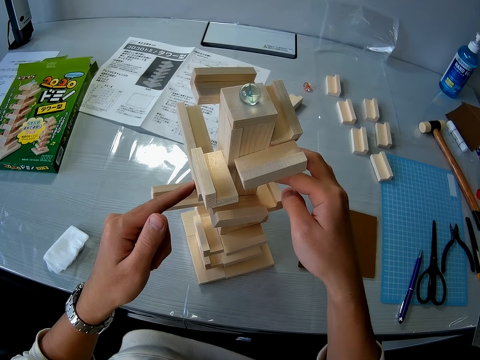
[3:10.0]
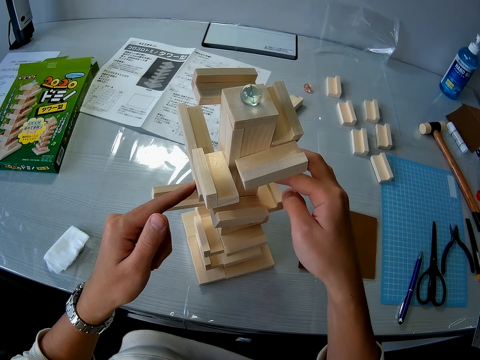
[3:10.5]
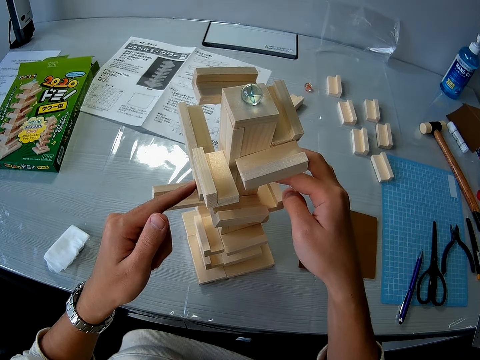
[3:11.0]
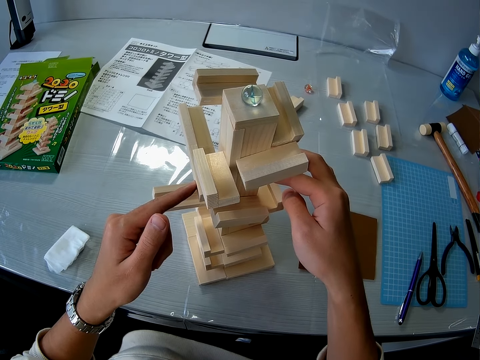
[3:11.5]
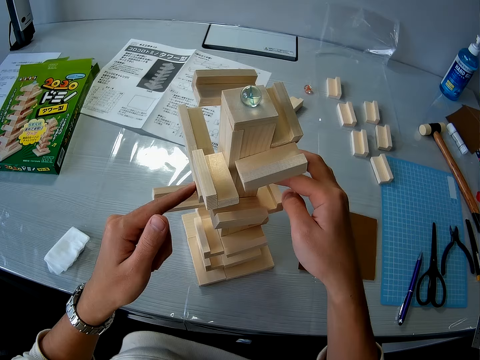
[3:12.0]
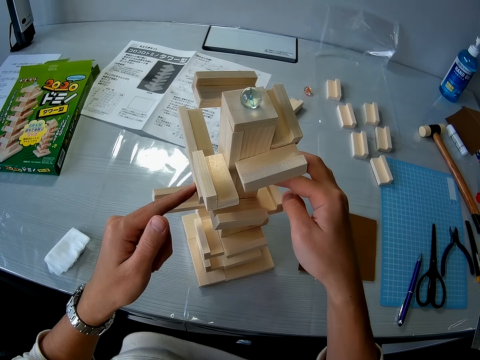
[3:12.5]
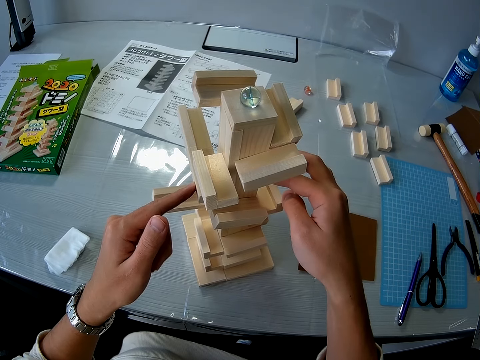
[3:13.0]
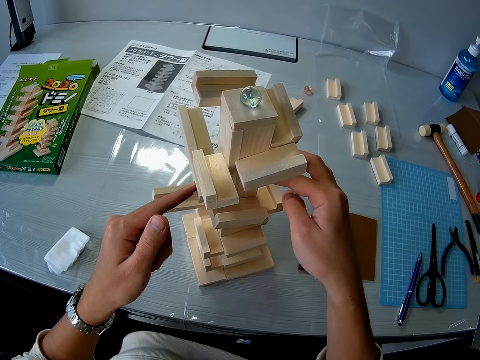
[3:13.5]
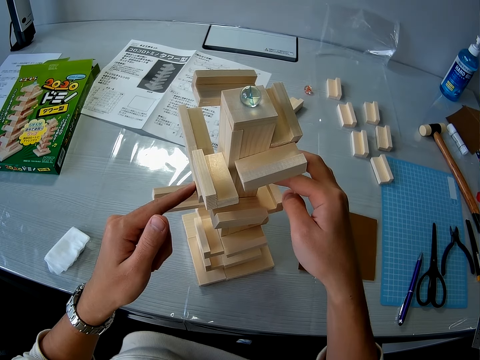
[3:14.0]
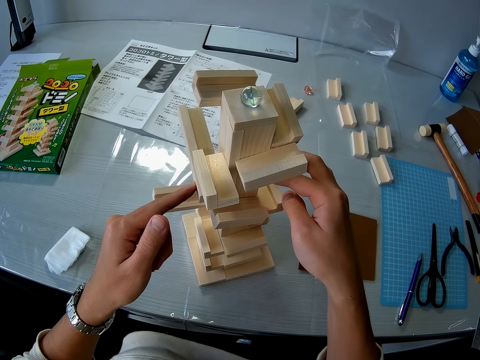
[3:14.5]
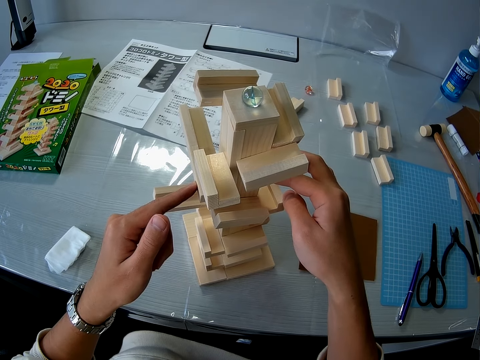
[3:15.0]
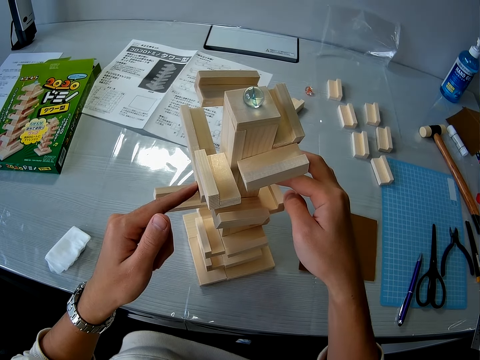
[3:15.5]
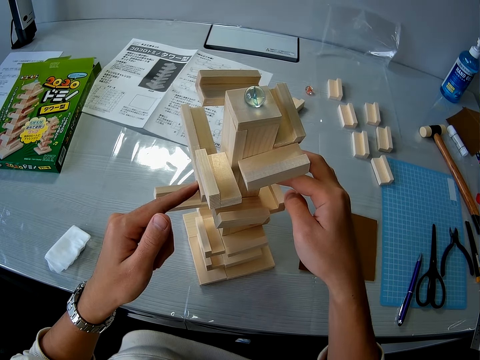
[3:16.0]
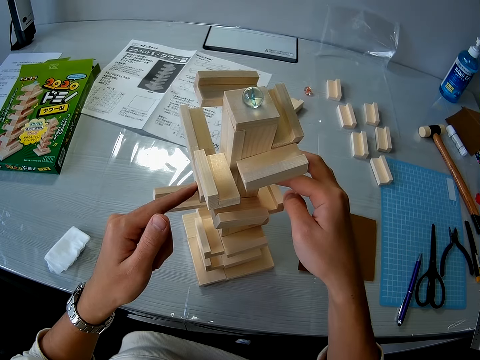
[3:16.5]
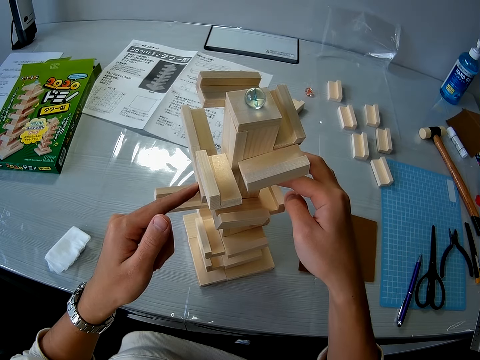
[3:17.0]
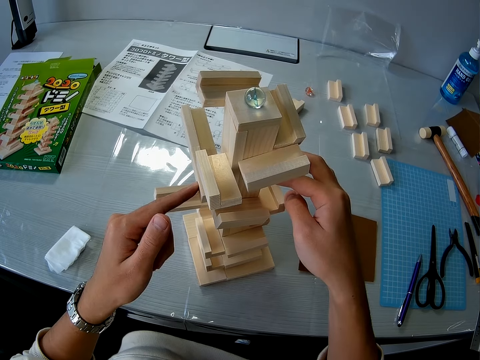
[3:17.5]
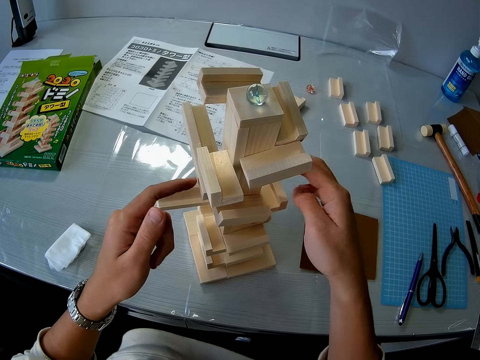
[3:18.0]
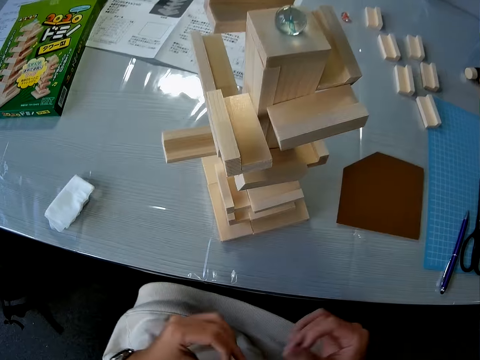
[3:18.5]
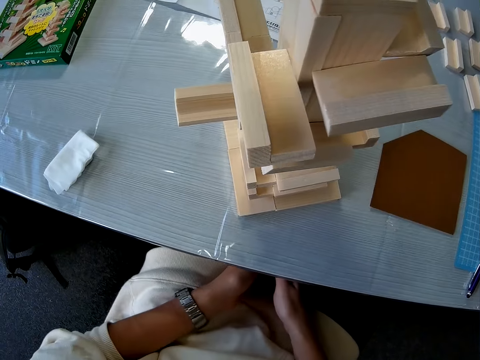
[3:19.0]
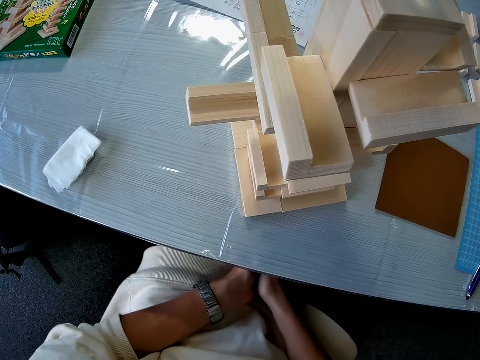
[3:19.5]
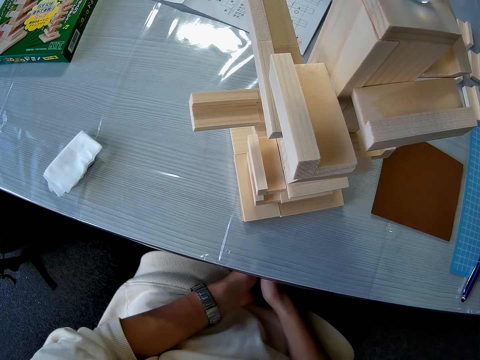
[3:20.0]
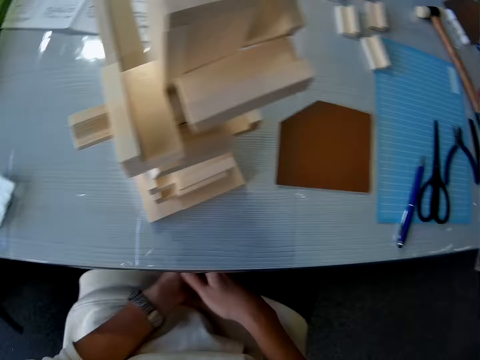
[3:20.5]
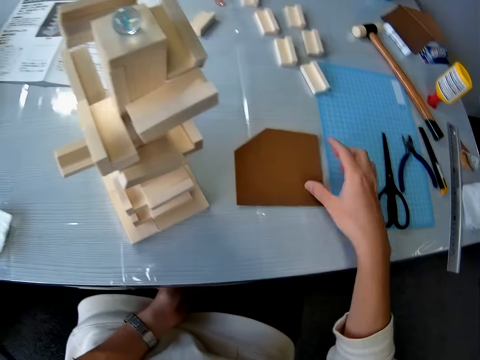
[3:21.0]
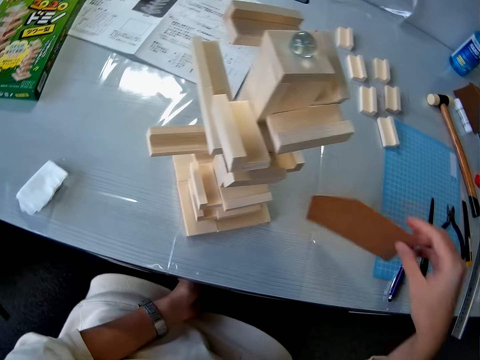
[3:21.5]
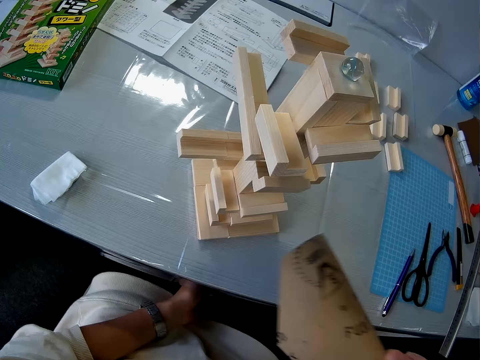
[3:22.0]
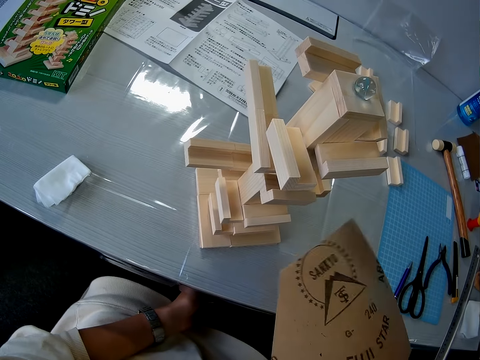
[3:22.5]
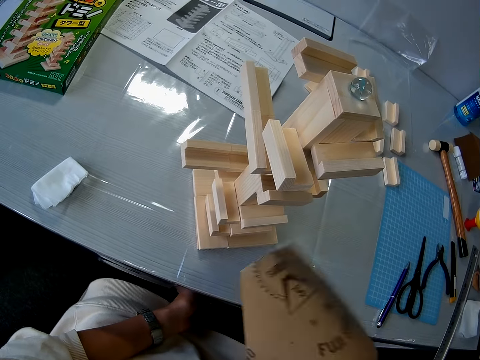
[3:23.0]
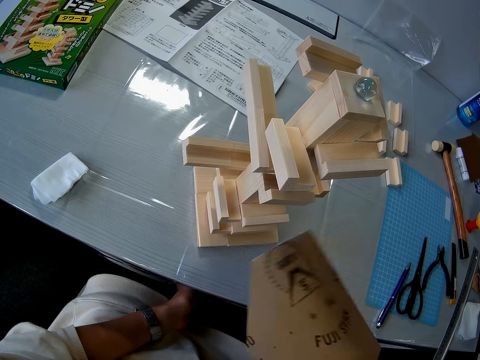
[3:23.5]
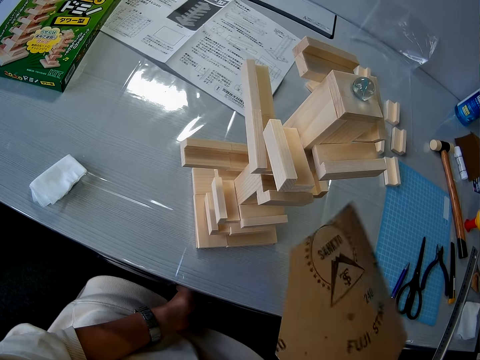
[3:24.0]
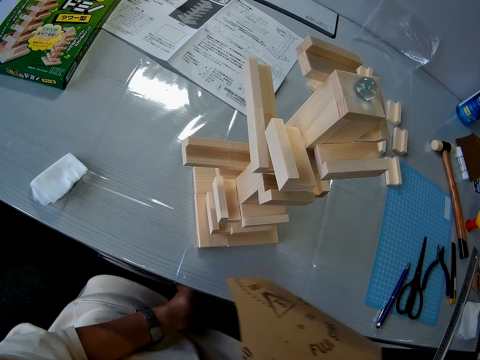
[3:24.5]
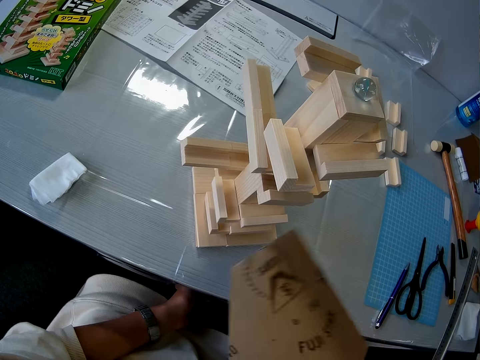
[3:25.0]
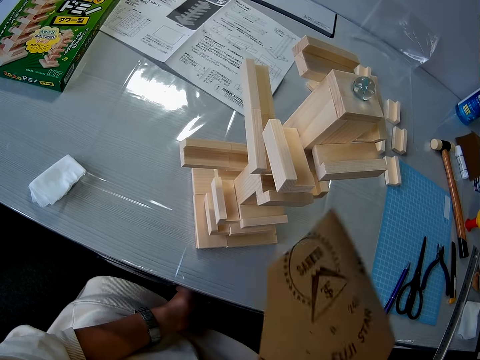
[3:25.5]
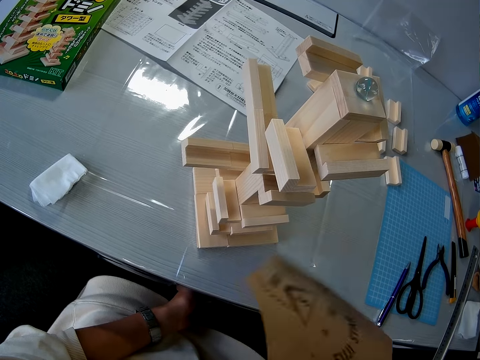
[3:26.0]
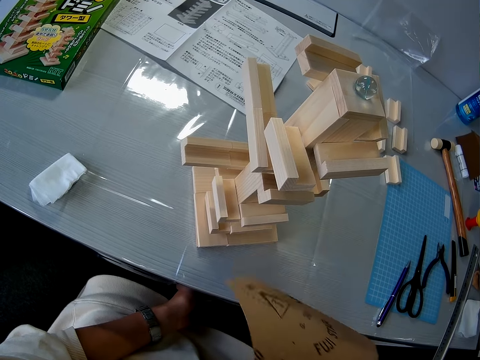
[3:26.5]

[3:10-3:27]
The camera wearer removes his hands from the wooden topple brick game. He puts his hands on his lap. He picks up the paper craft from the table with his right hand. He fans the wooden topple brick game with the paper craft.

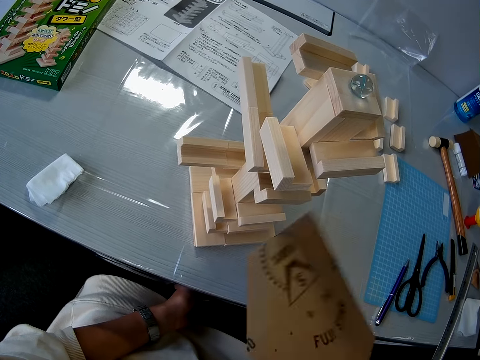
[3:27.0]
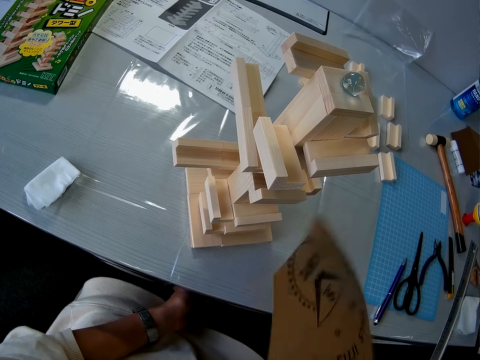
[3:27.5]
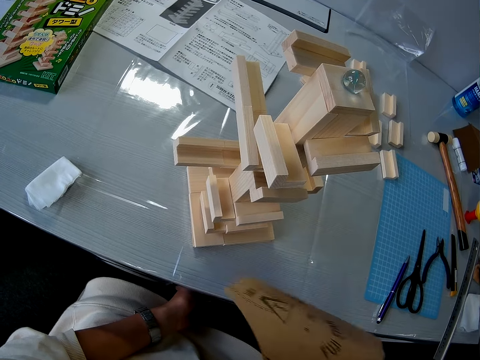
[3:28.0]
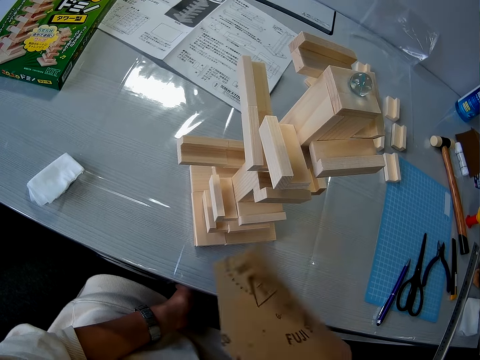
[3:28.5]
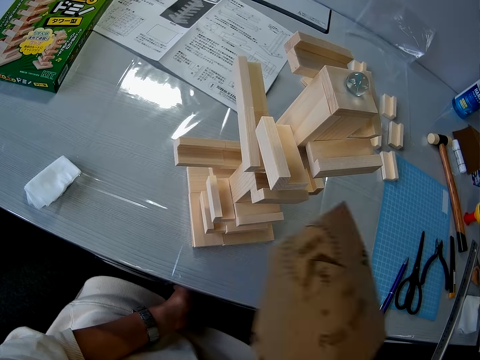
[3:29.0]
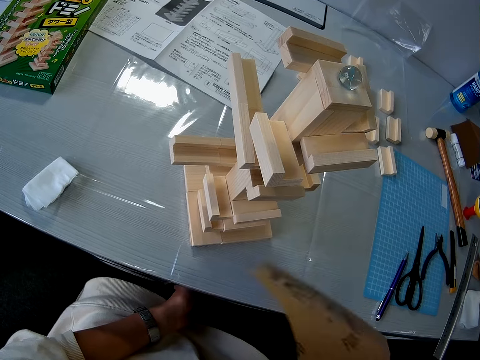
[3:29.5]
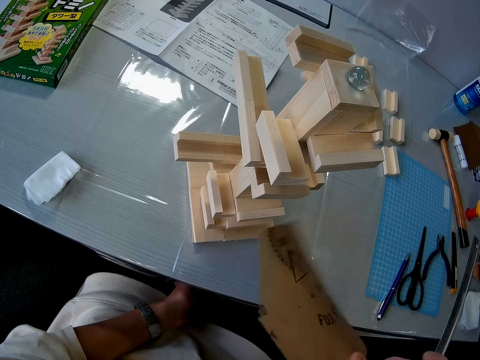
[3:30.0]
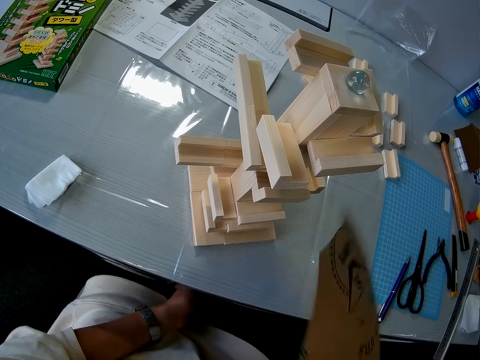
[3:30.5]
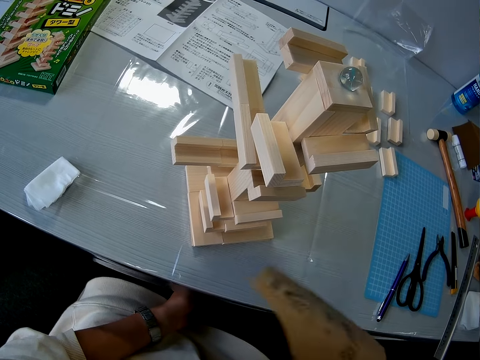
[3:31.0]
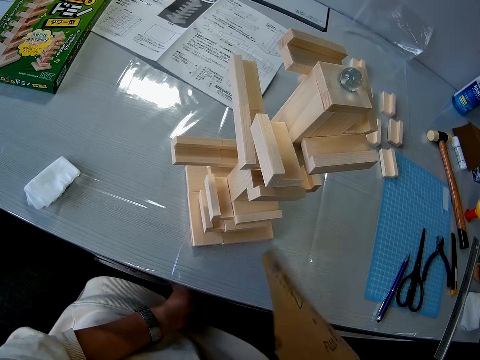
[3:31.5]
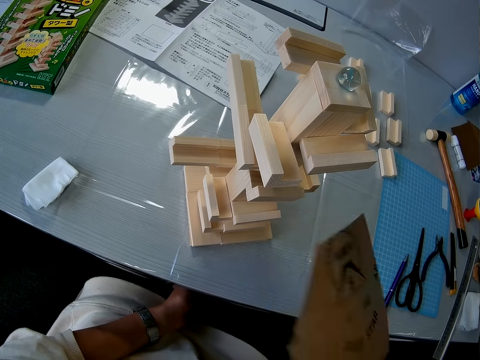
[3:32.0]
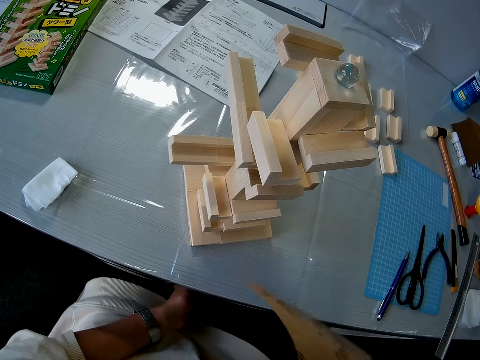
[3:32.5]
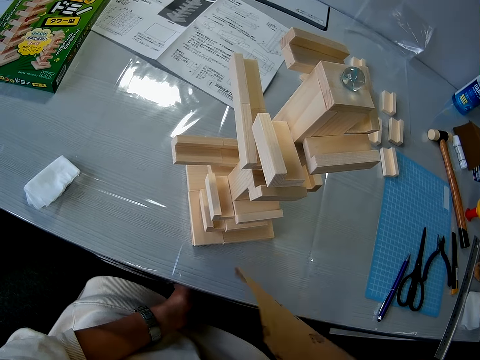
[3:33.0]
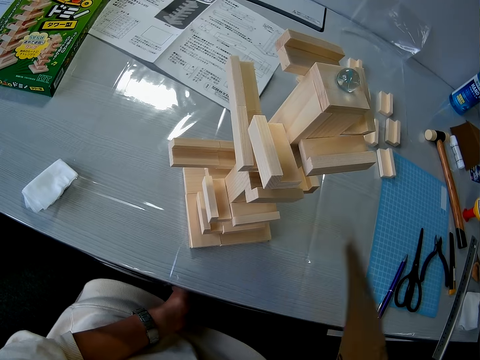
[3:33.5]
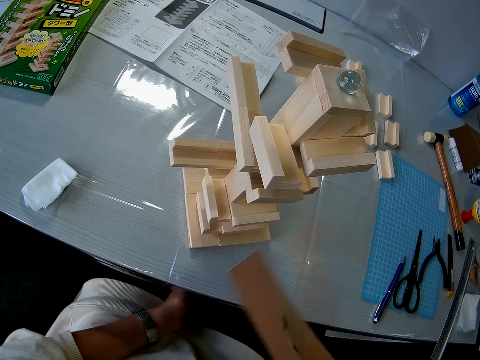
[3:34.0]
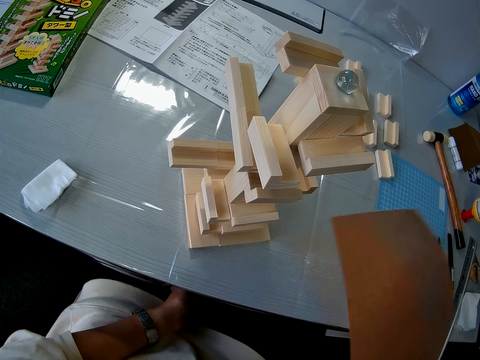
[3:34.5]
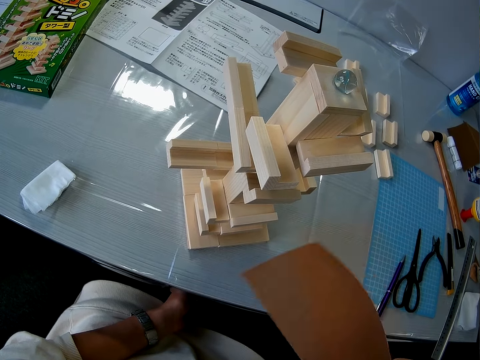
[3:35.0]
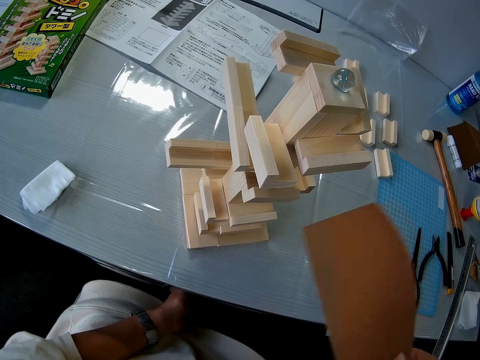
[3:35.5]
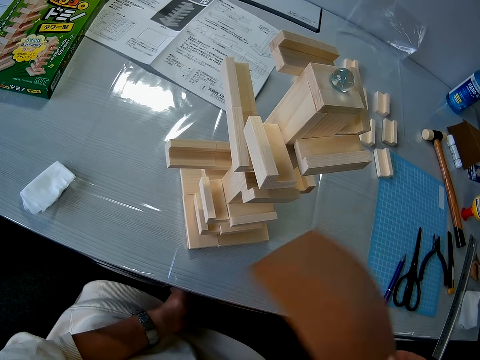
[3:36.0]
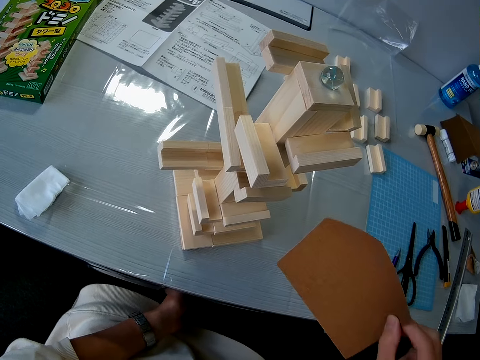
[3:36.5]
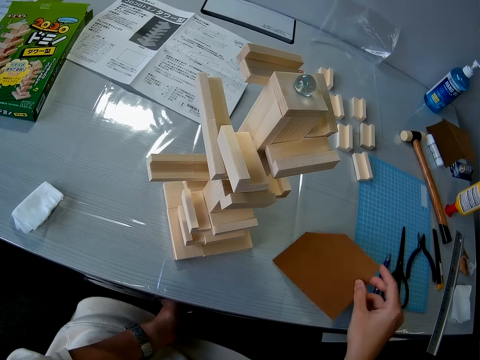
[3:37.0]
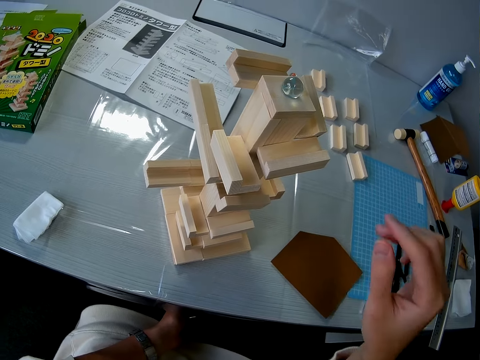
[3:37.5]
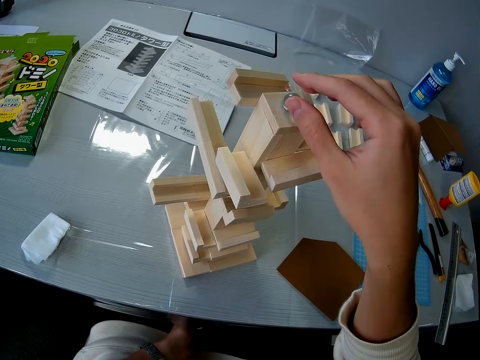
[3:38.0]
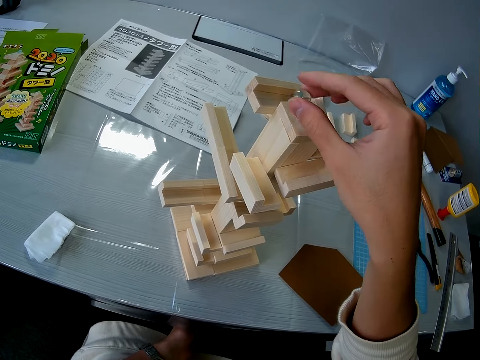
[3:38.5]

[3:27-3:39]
The camera wearer drops the paper craft on the table. He adjusts the glass ball on the top of the wooden topple brick game with his right hand.
